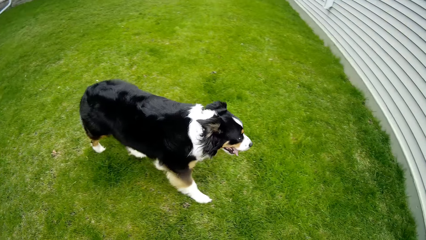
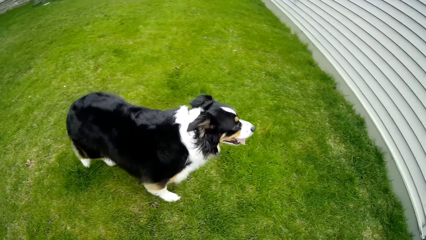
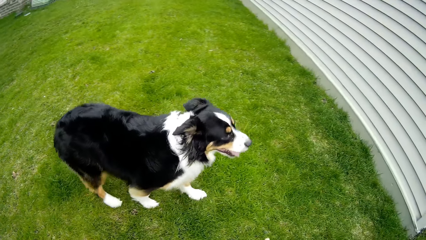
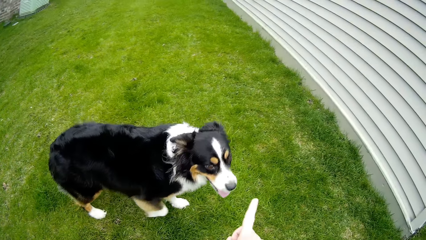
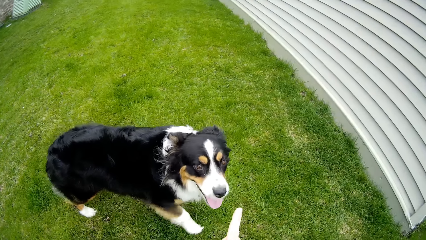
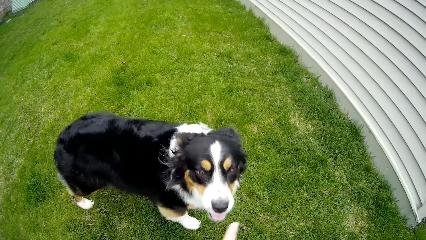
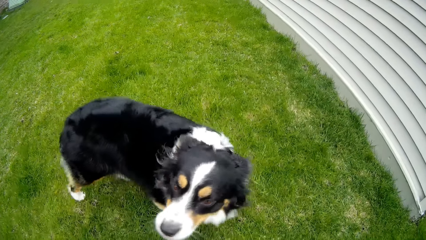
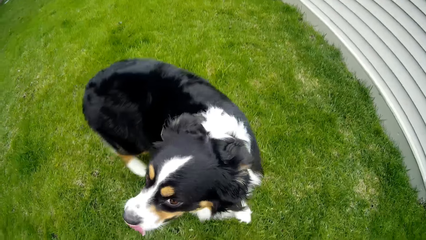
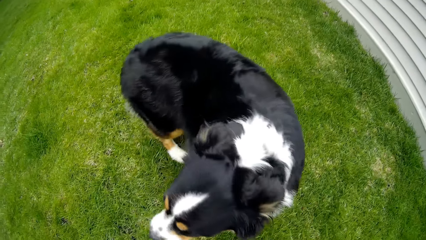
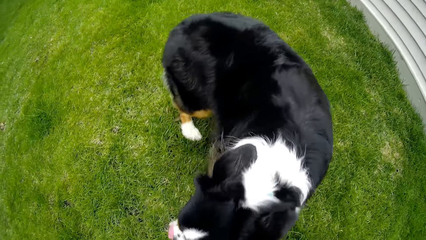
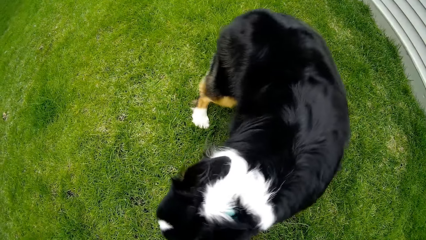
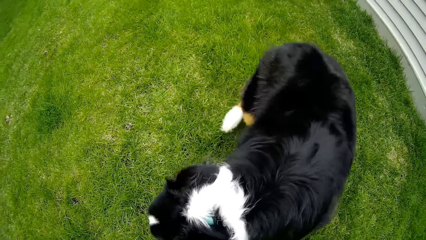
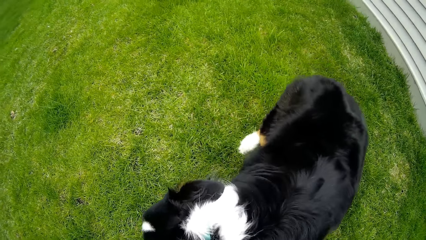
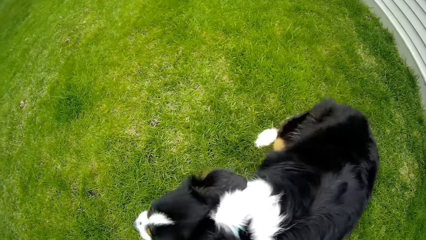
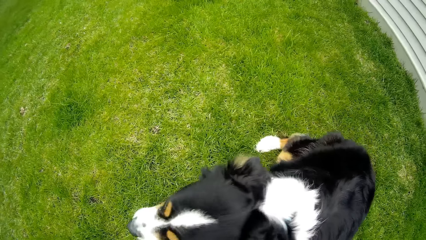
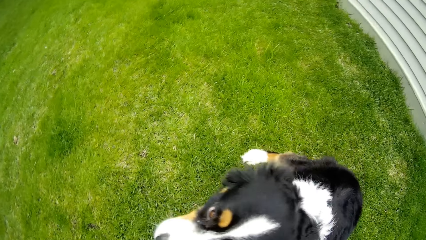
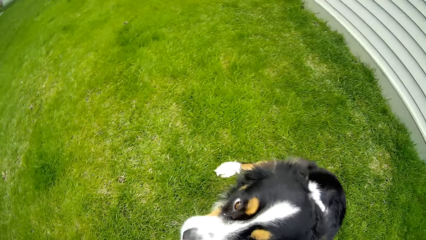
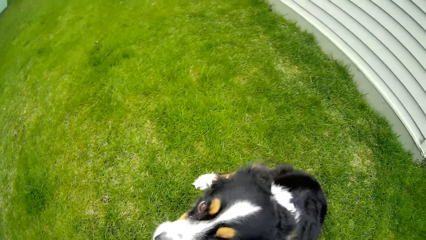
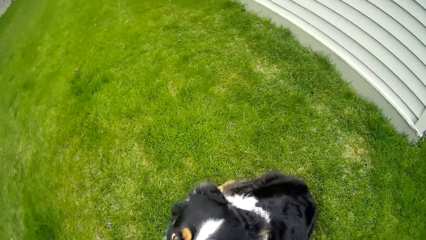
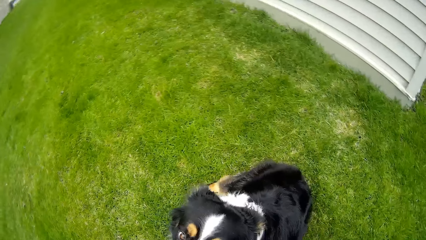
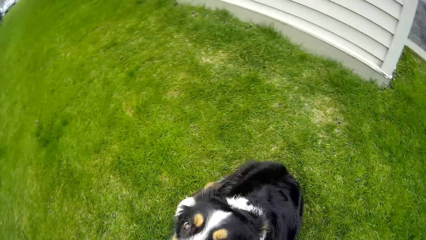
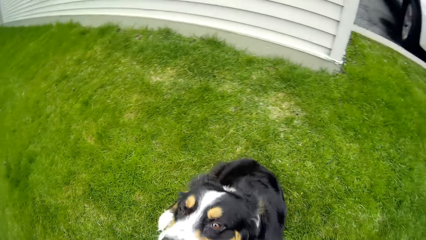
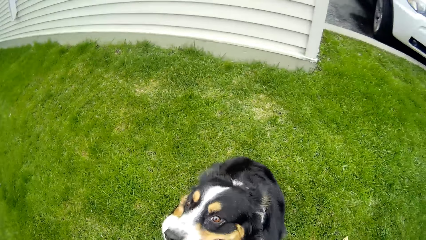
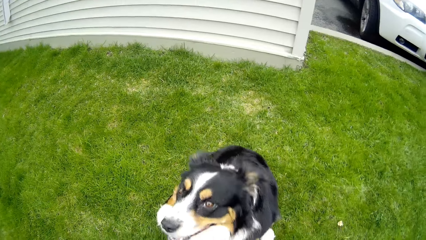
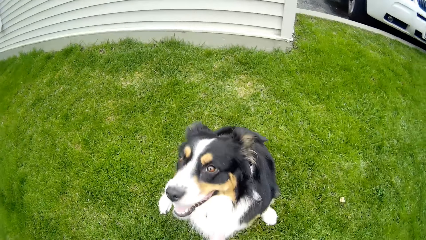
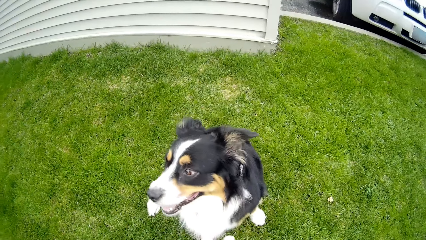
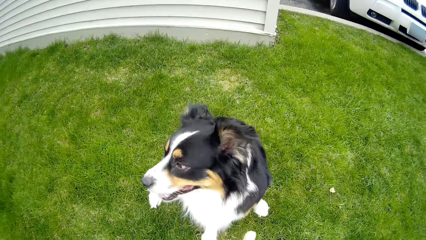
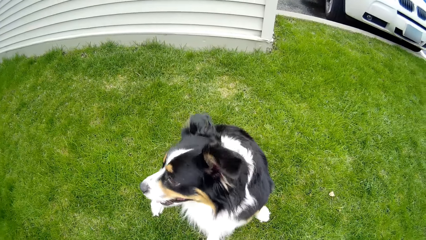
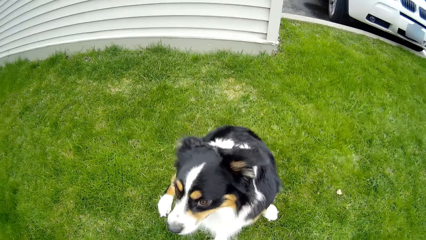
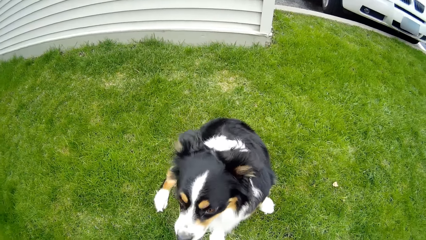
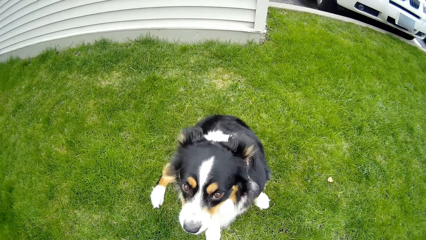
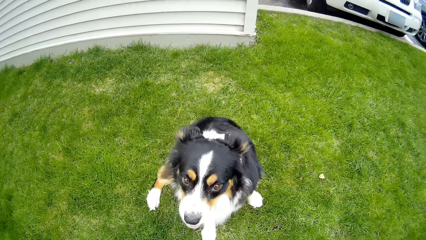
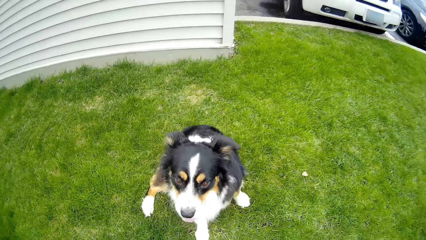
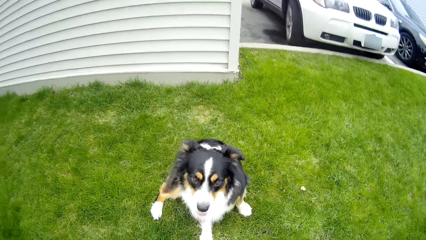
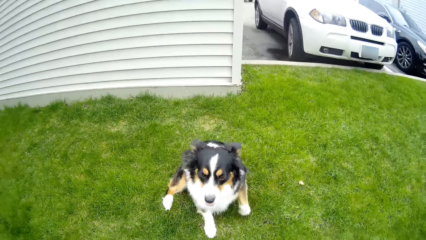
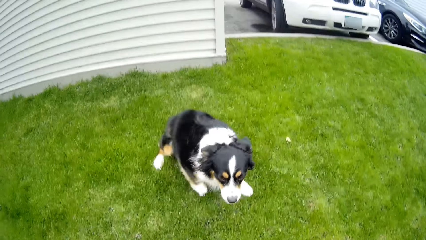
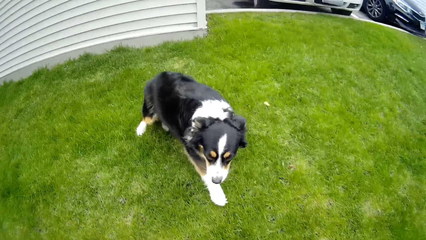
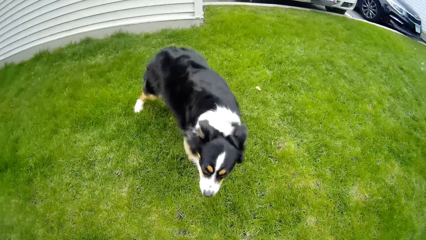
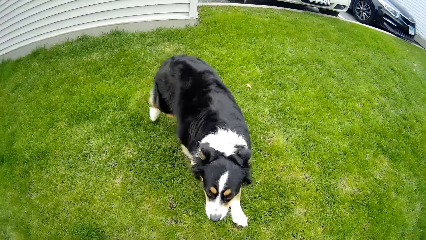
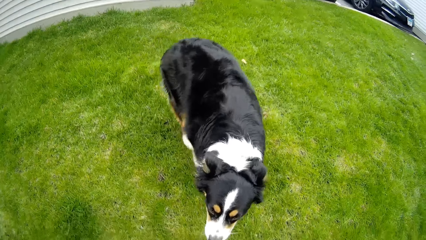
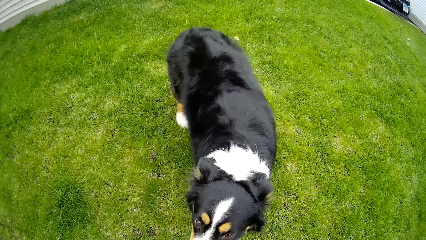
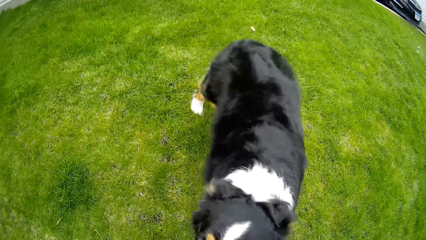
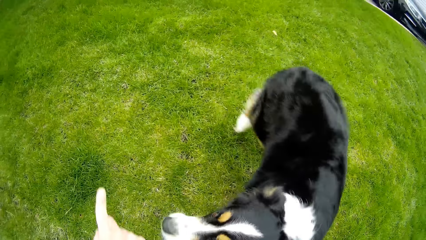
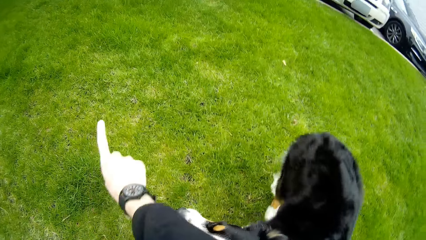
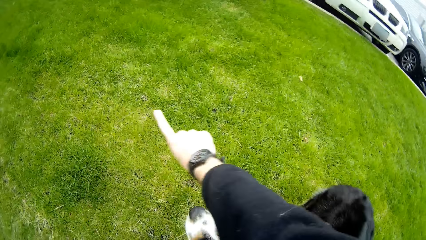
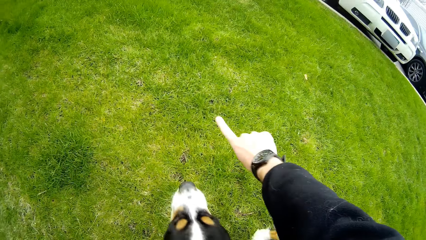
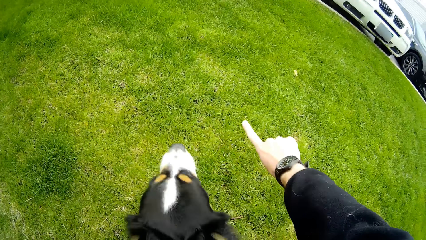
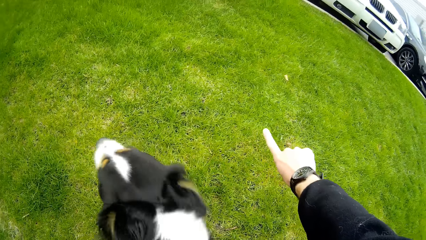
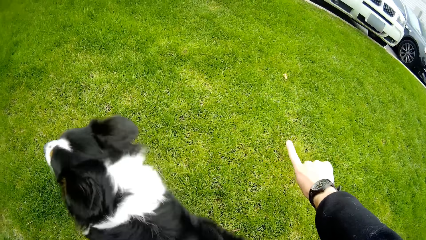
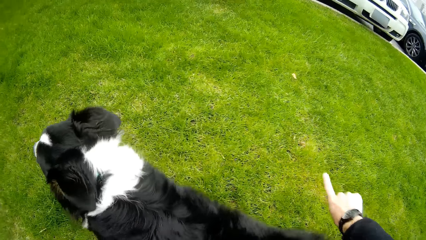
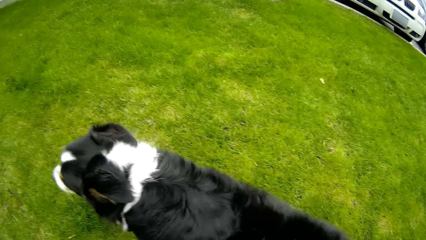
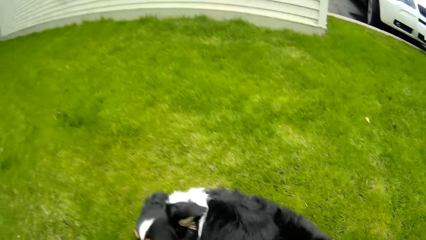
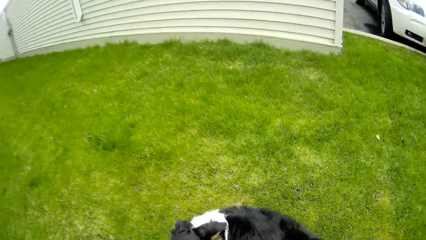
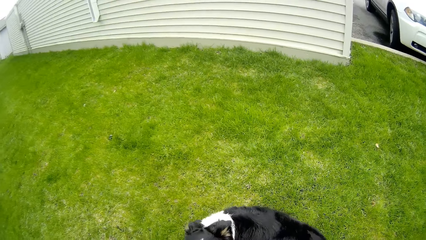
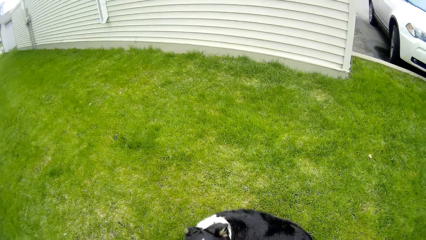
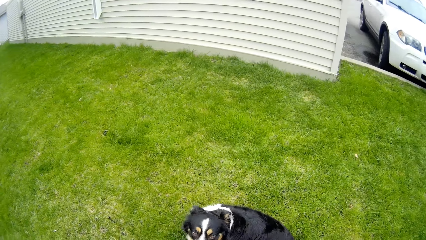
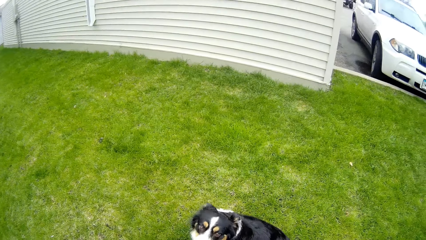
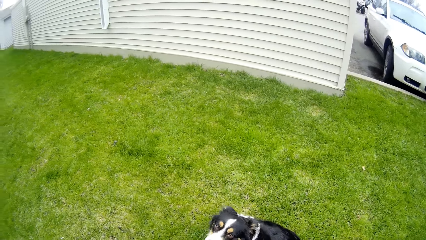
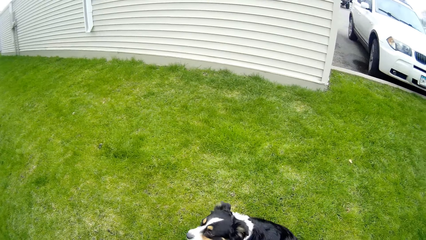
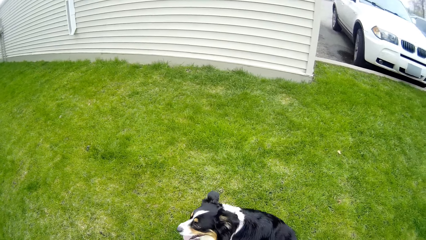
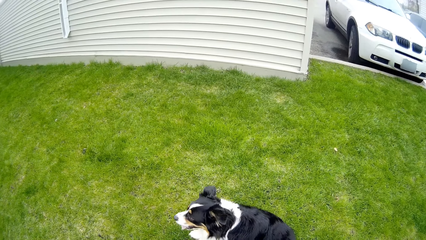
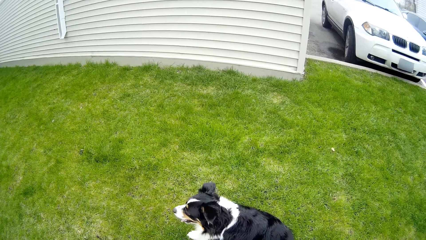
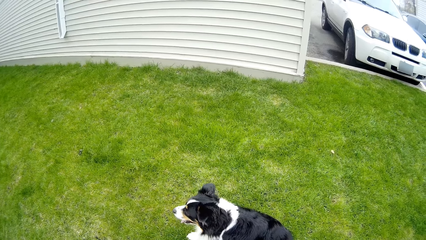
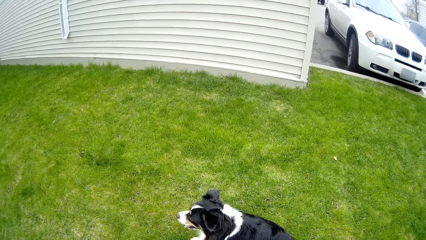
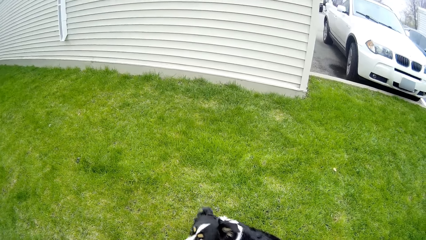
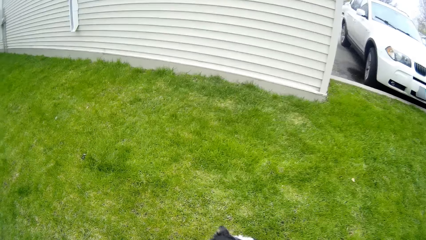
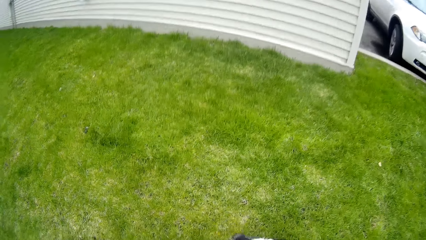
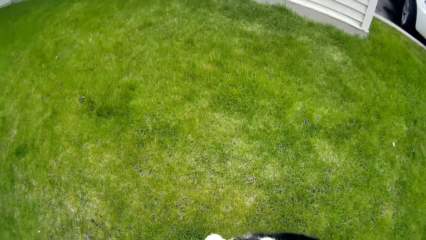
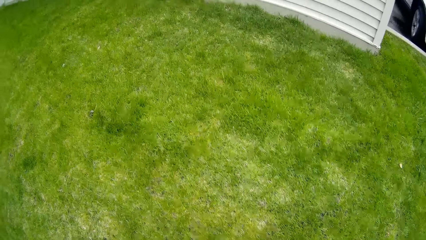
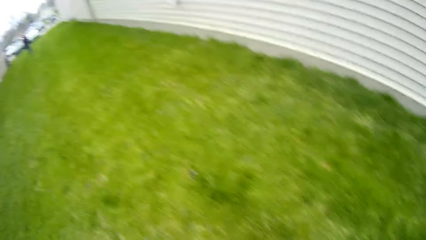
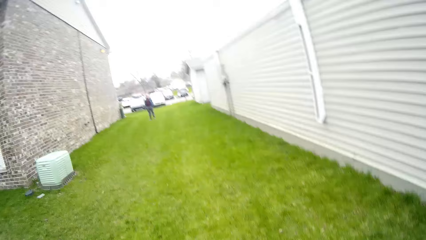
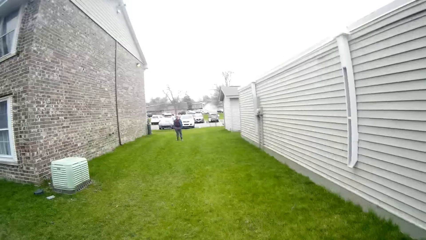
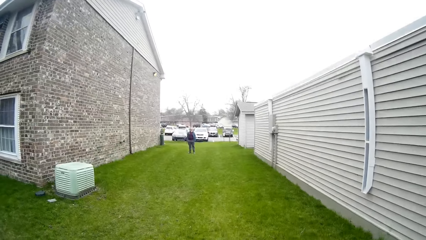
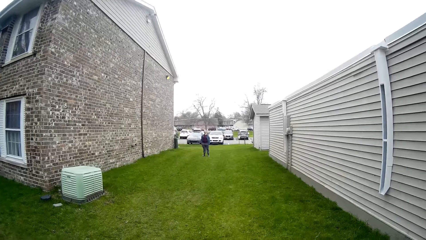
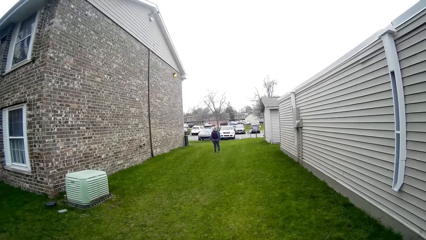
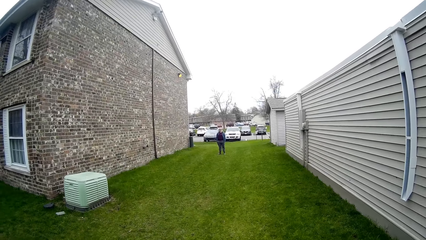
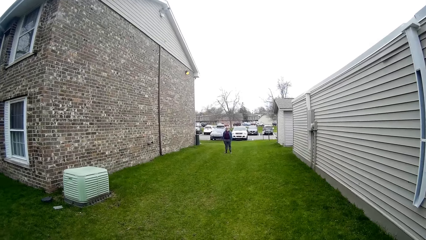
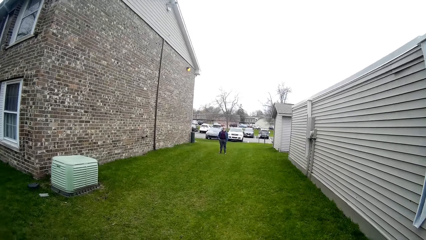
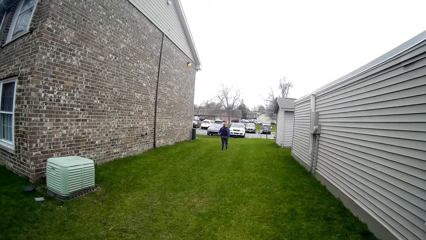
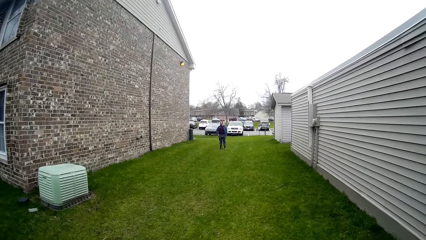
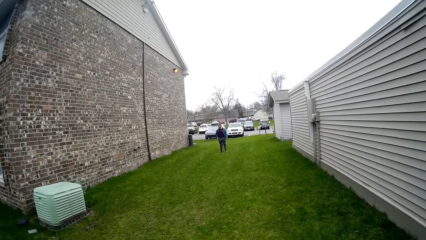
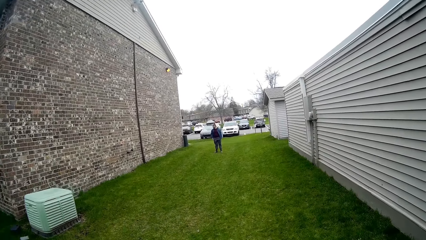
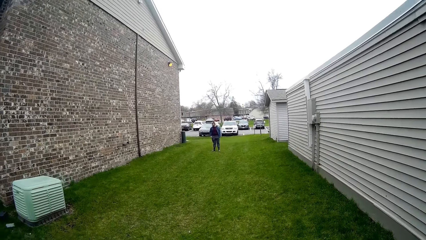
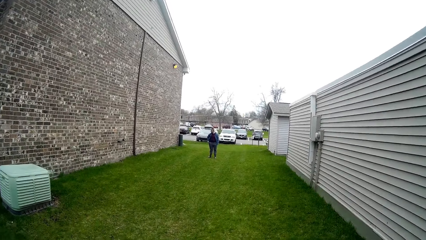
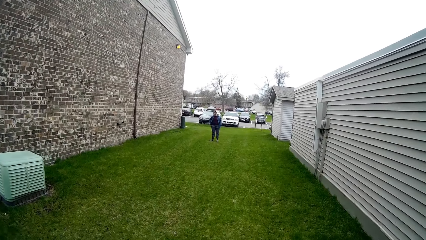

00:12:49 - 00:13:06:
The camera wearer walks around.
